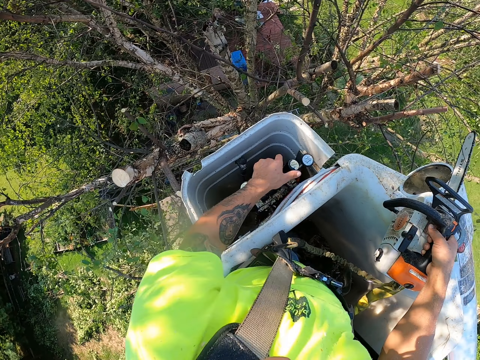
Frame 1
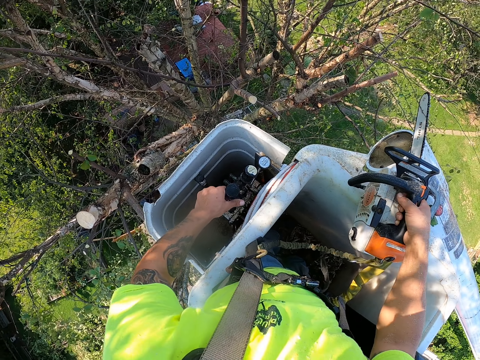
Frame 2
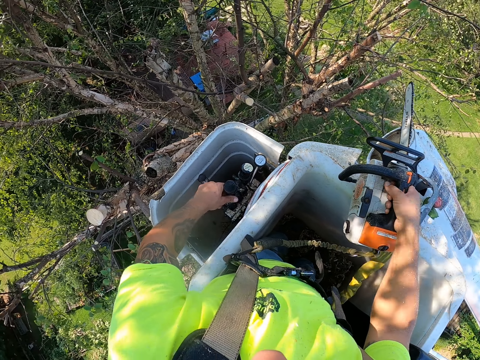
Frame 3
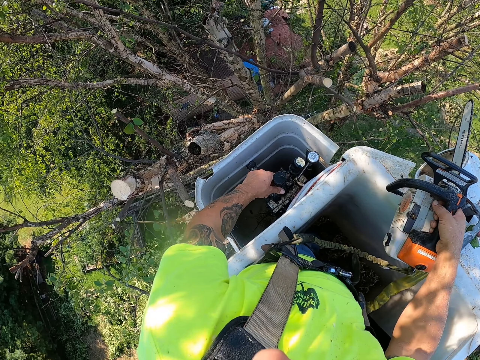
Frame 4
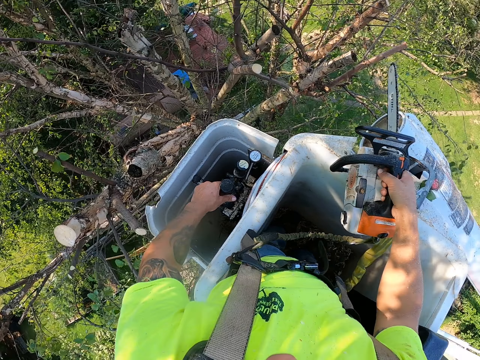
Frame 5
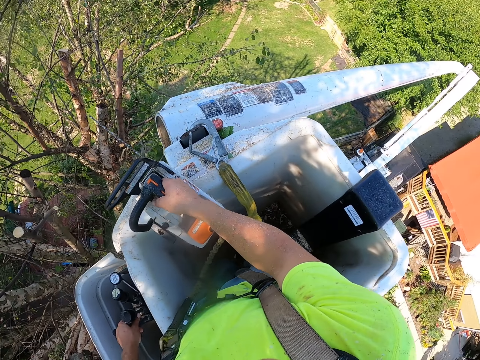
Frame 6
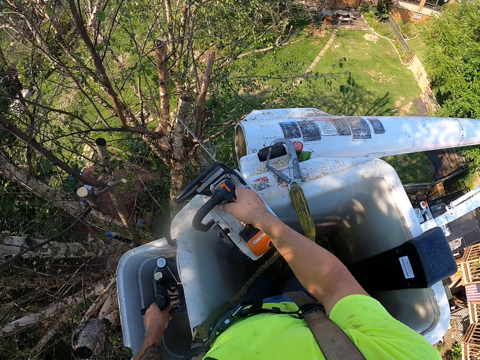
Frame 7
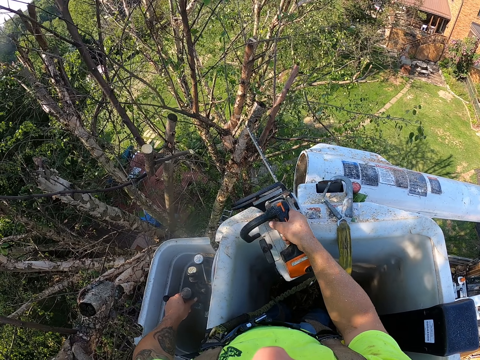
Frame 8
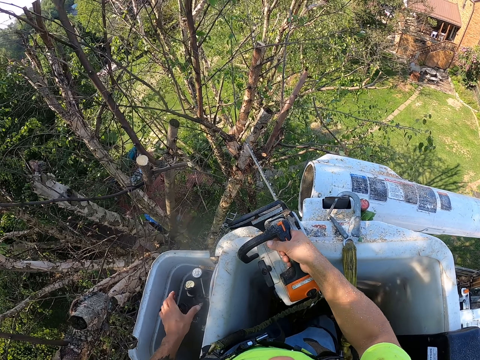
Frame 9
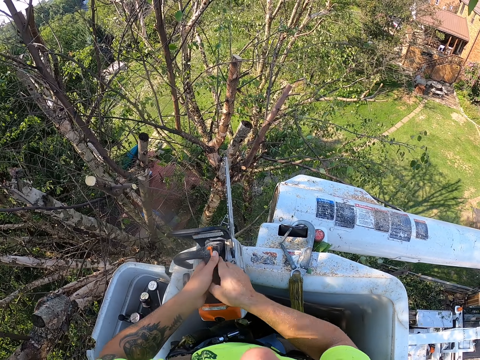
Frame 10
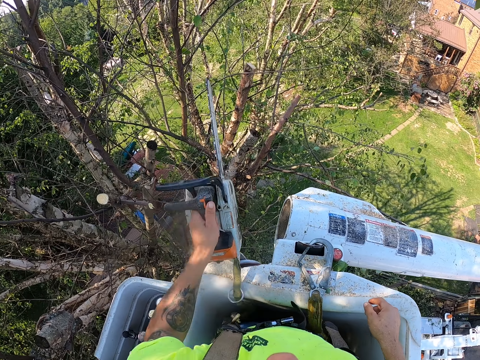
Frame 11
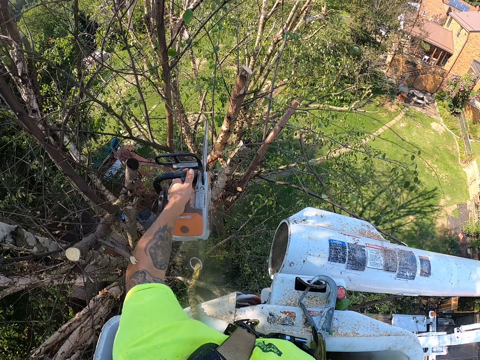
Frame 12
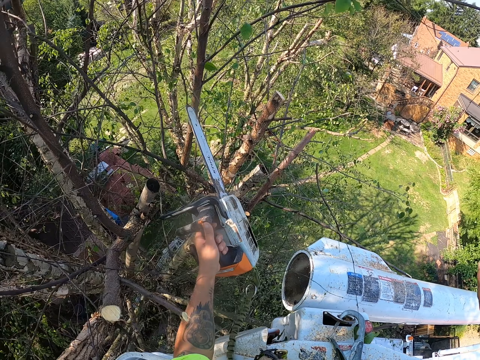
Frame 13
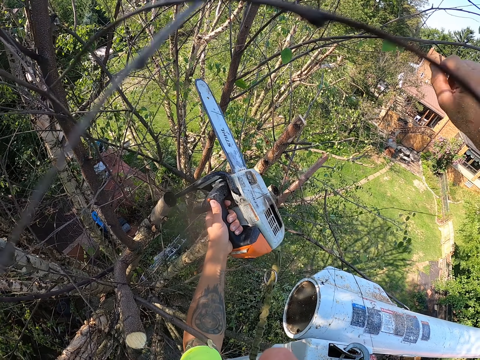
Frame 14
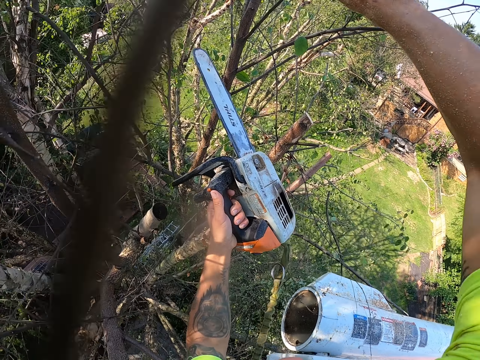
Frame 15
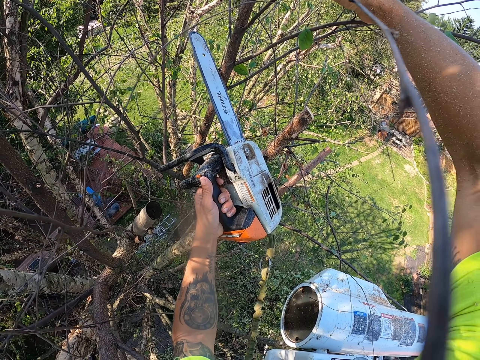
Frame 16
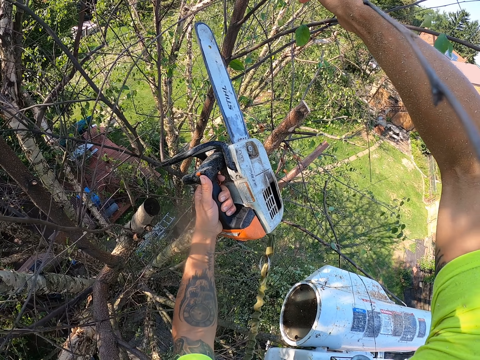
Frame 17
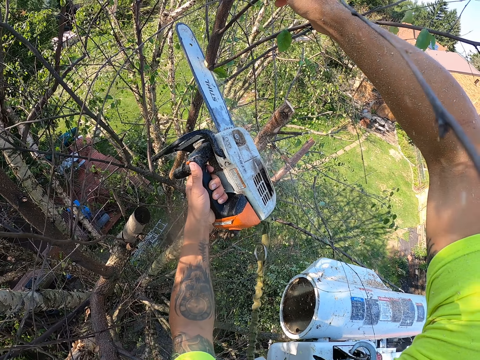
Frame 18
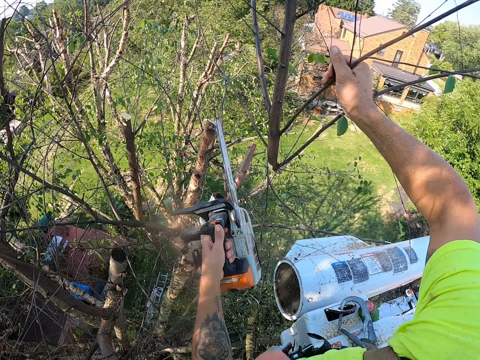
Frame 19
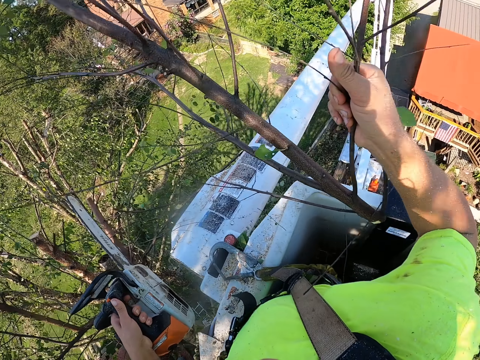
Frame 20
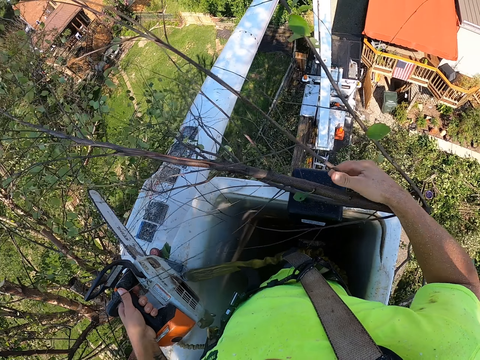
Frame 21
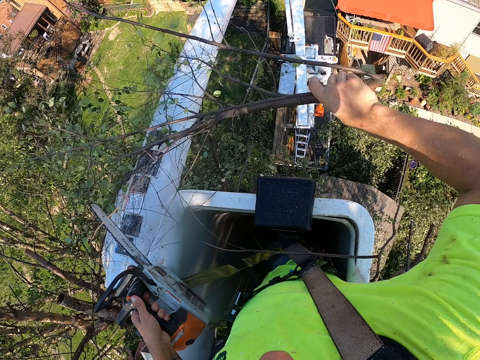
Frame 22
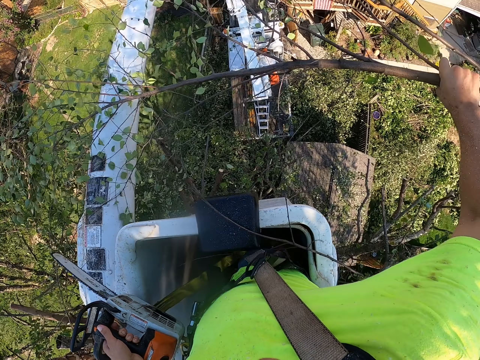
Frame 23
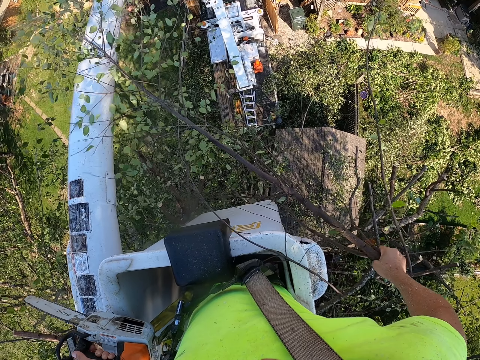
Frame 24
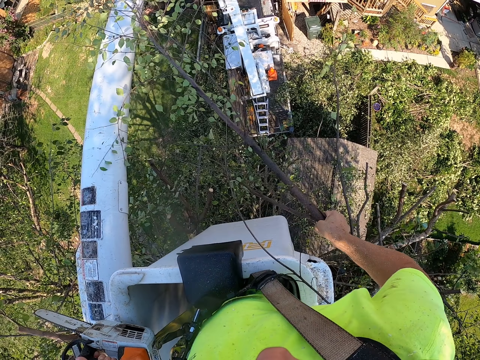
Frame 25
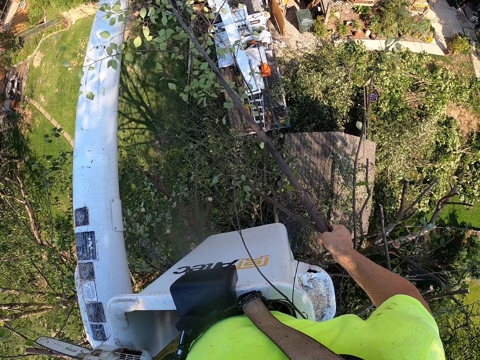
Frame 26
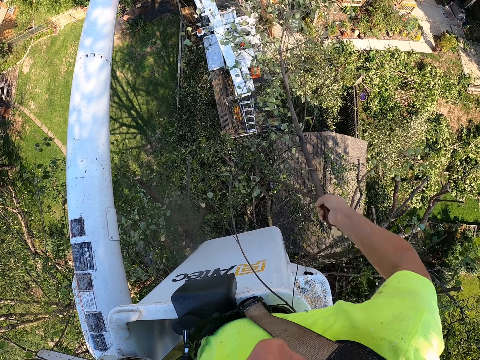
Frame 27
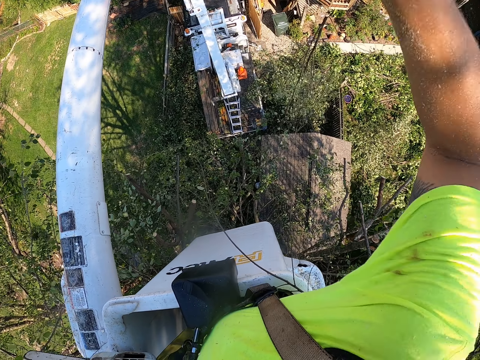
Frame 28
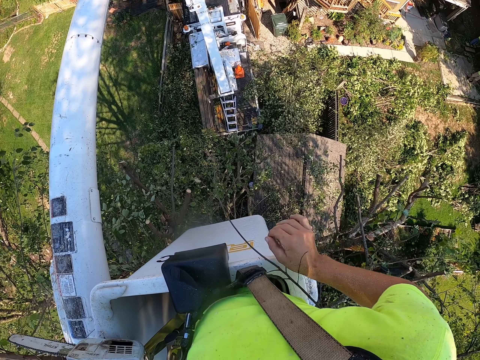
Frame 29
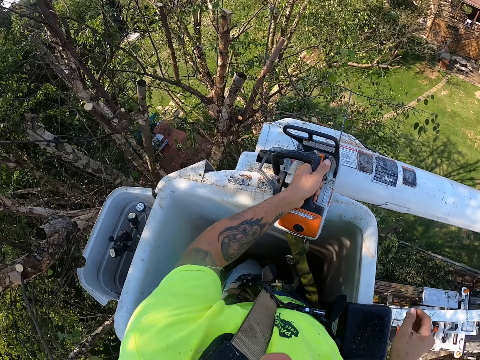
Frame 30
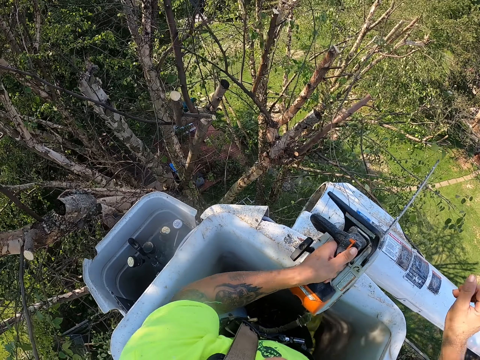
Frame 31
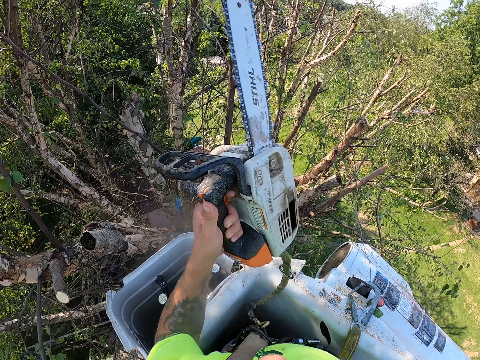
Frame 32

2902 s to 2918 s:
The camera wearer moves the lift towards the tree. He passes the electric saw machine from his right hand to his left hand. He holds a tree branch with his right hand. He cuts the tree branch with the electric saw machine in his left hand. He throws the tree branch to the ground with his right hand.

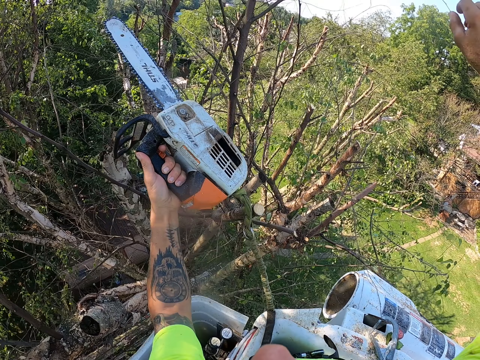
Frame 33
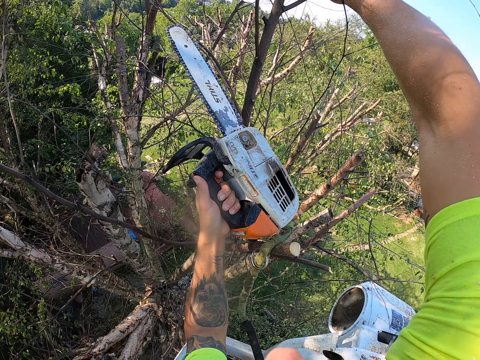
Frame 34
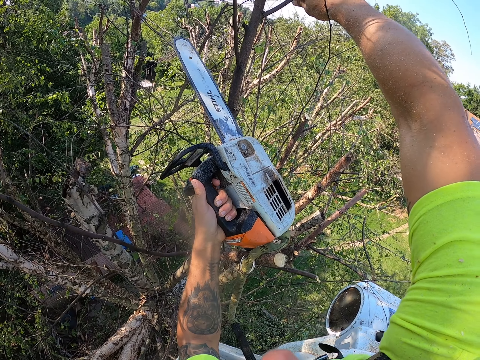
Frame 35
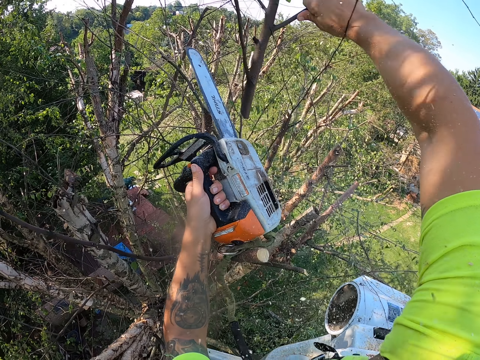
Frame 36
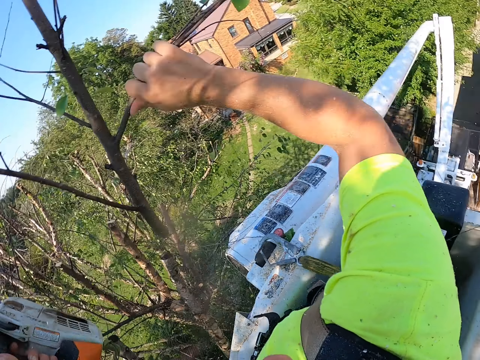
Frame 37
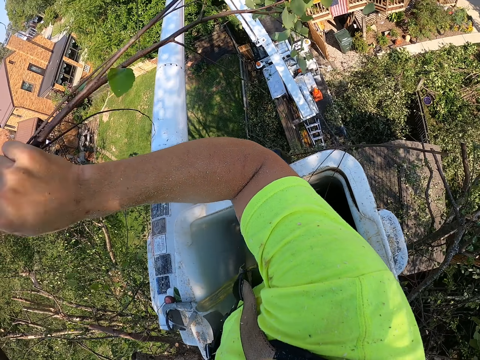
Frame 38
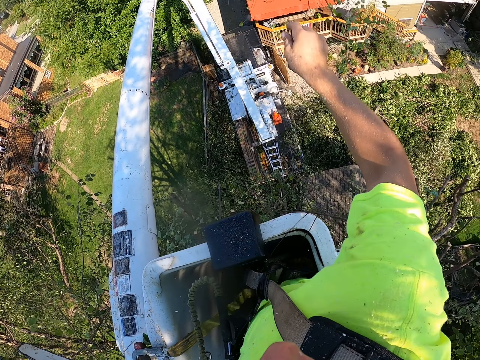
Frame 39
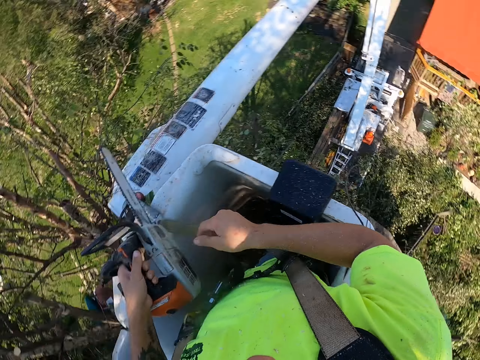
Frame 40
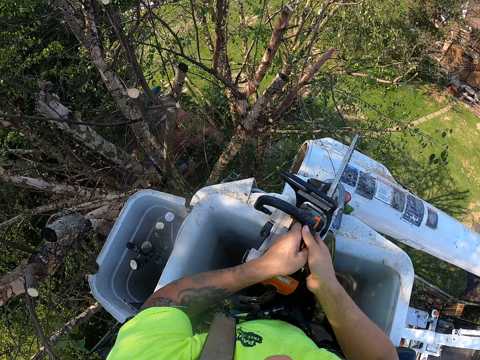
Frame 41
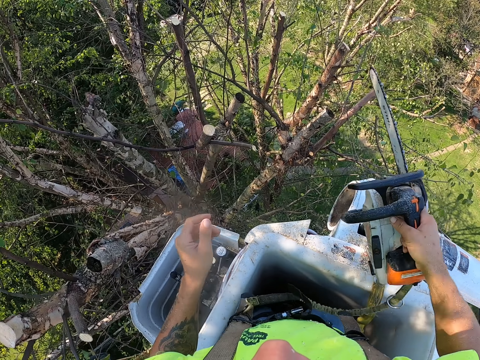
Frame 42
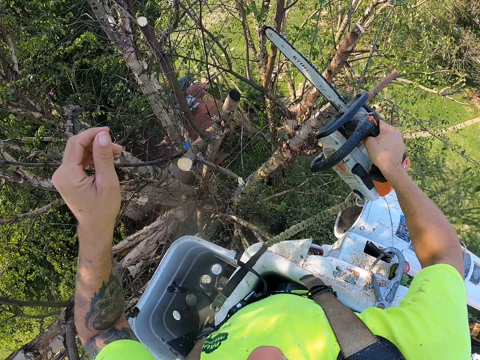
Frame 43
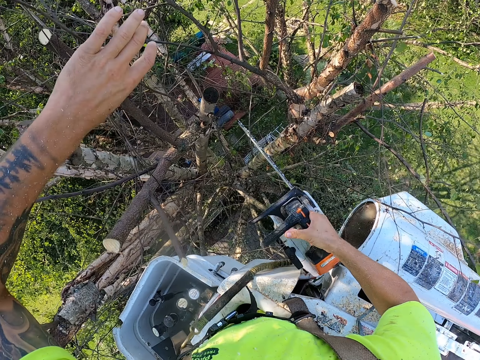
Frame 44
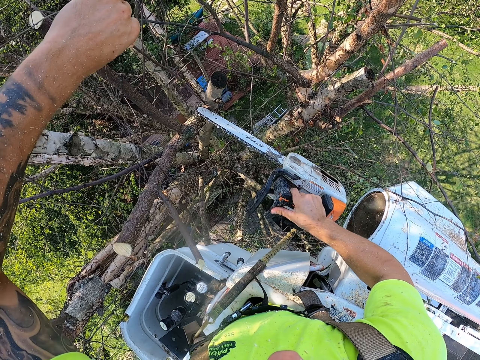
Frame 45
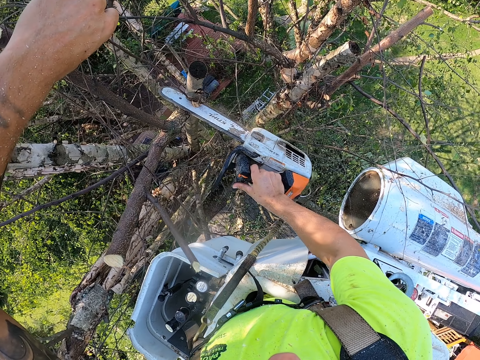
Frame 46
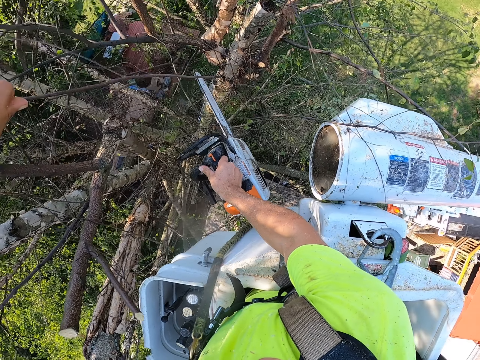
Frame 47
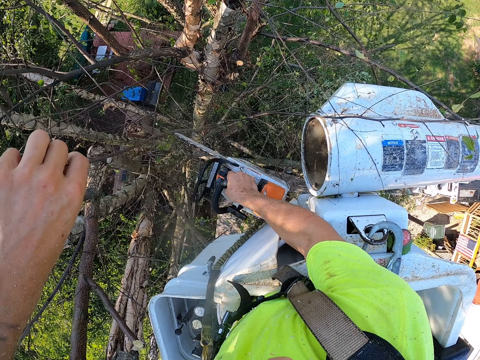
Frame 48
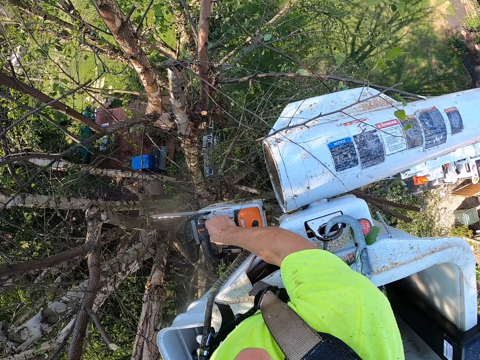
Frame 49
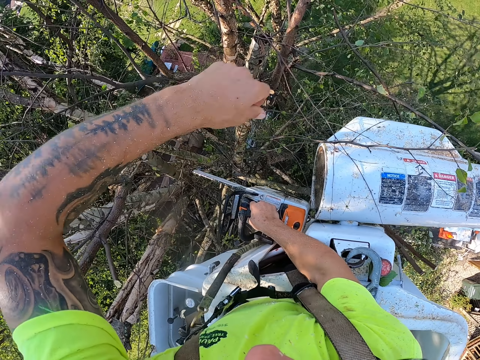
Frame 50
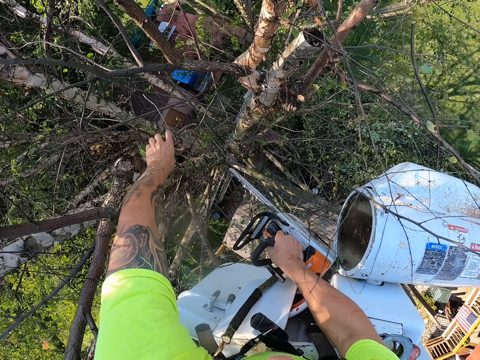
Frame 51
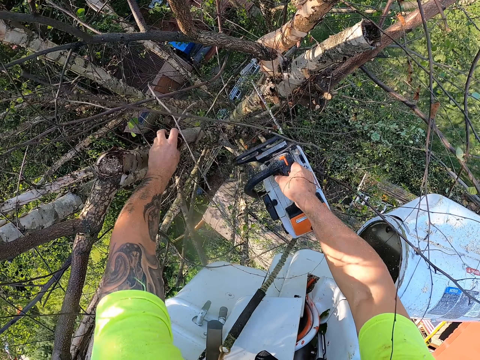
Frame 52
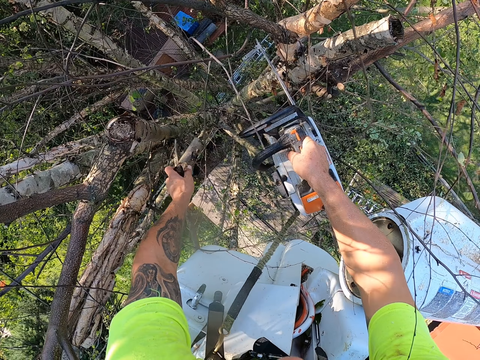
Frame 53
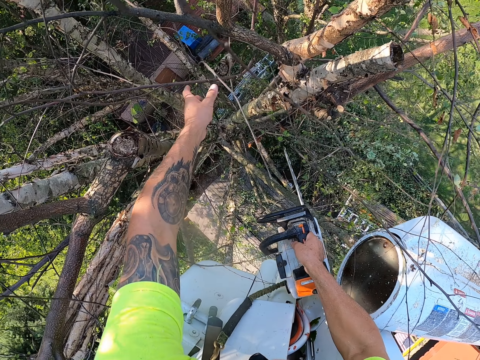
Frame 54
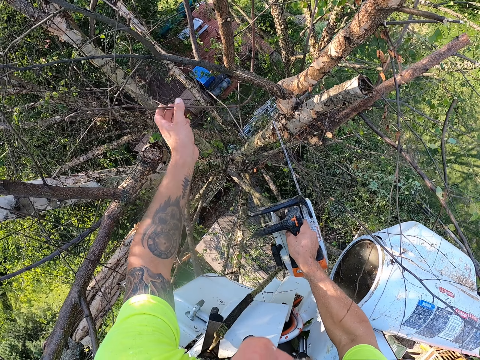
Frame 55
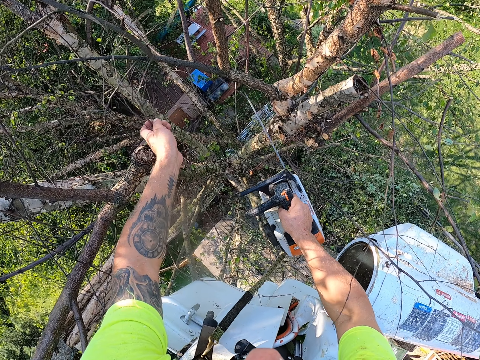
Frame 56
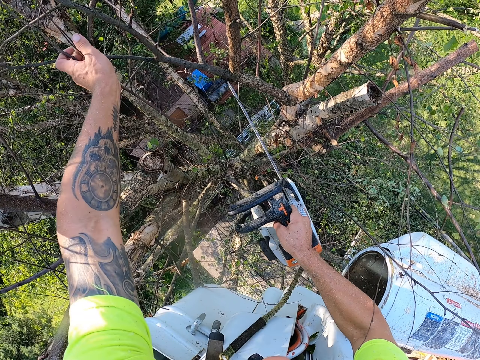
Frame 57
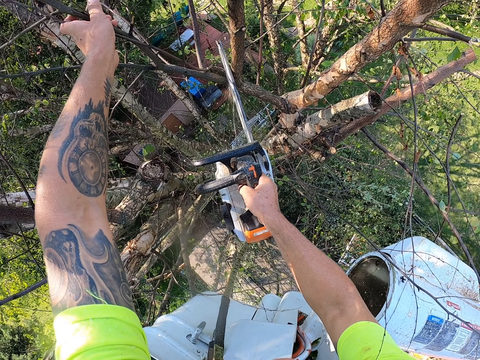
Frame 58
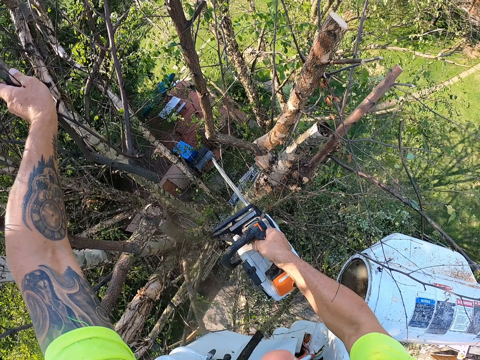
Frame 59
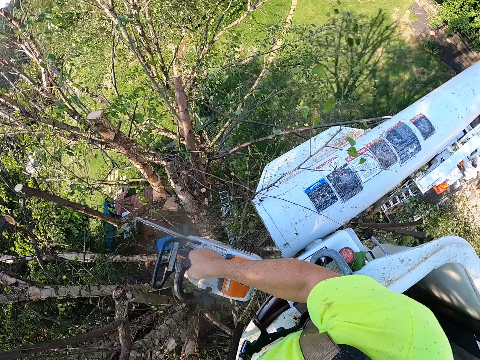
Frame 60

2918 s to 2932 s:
The camera wearer holds a tree branch with his right hand. He cuts the tree branch with the electric saw machine in his left hand. He throws the tree branch to the ground with his right hand. He passes the electric saw machine from his left hand to his right hand. He holds a tree branch with his left hand. He cuts the tree branch with the electric saw machine in his right hand. He throws the tree branch to the ground with his left hand. He holds a tree branch with his left hand. He cuts the tree branch with the electric saw machine in his right hand. He holds a tree branch with his left hand. He cuts the tree branch with the electric saw machine in his right hand.
